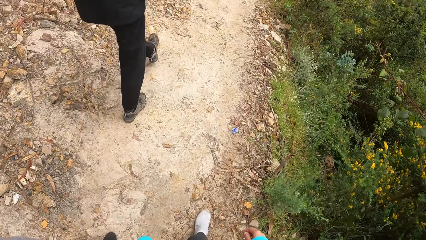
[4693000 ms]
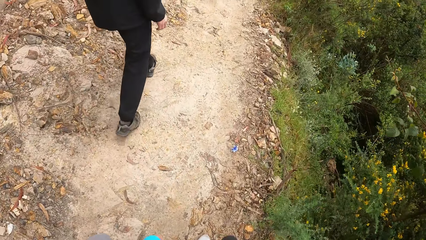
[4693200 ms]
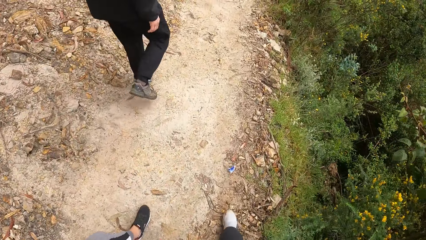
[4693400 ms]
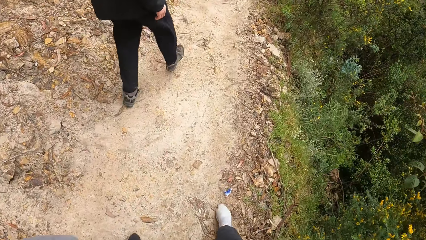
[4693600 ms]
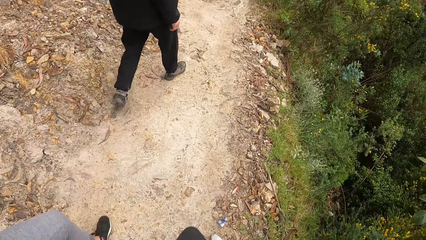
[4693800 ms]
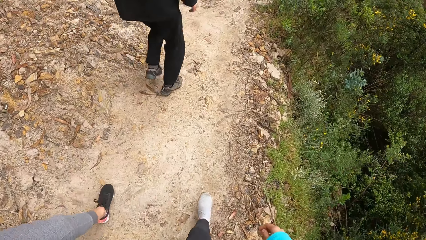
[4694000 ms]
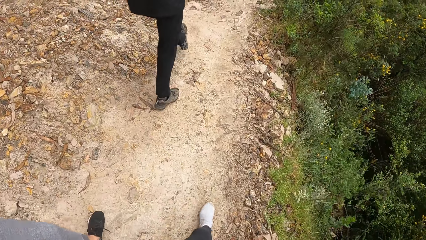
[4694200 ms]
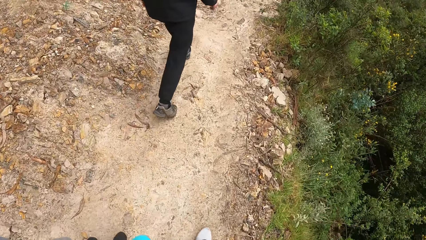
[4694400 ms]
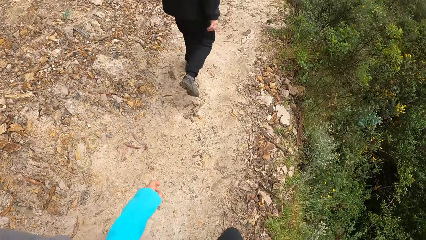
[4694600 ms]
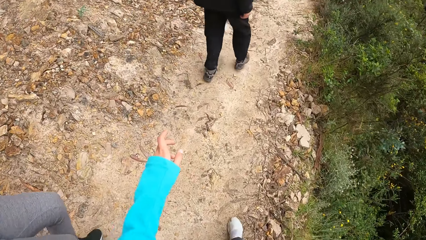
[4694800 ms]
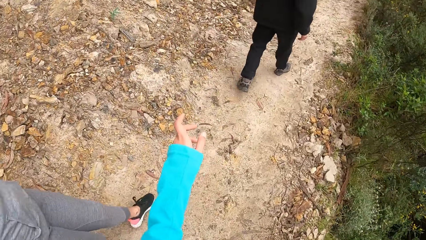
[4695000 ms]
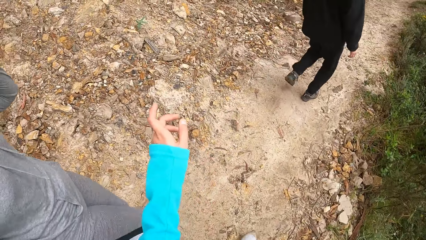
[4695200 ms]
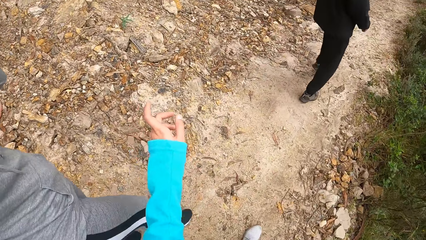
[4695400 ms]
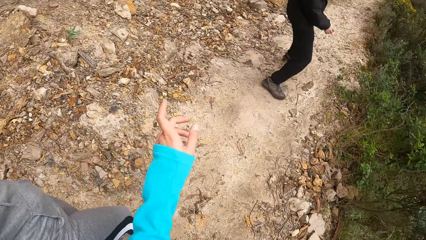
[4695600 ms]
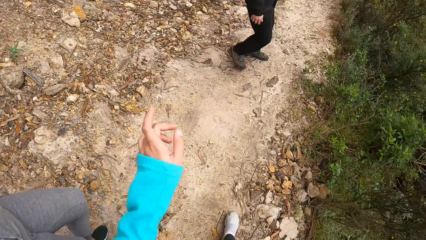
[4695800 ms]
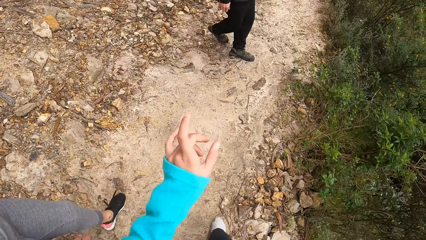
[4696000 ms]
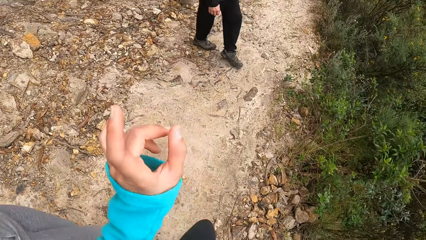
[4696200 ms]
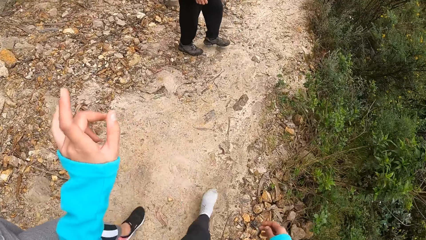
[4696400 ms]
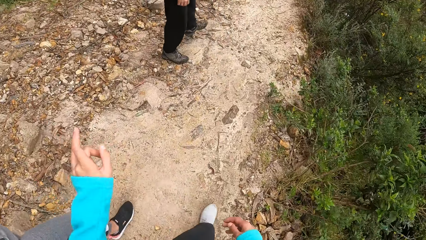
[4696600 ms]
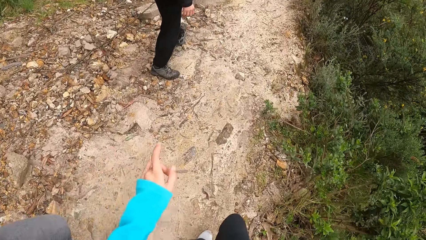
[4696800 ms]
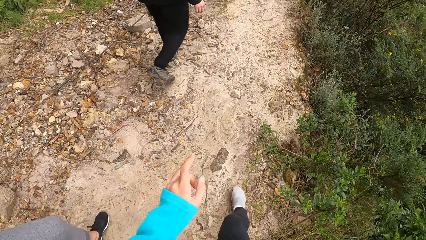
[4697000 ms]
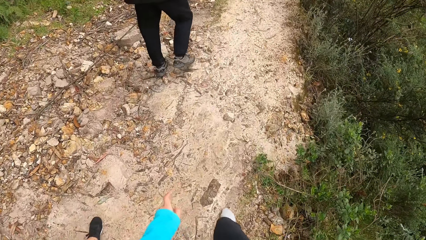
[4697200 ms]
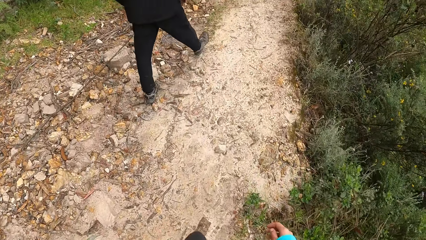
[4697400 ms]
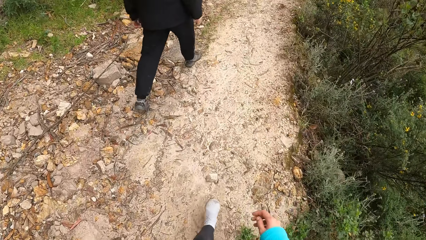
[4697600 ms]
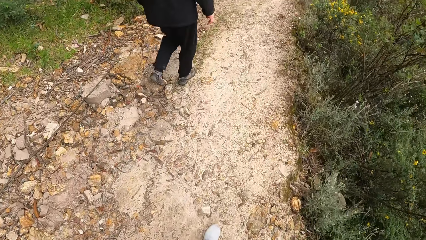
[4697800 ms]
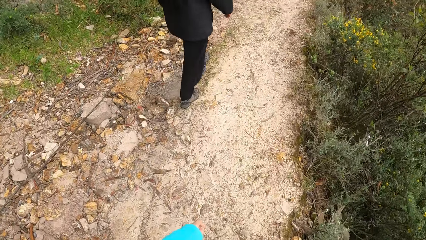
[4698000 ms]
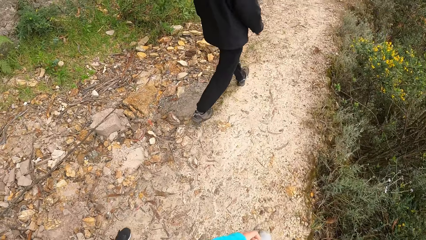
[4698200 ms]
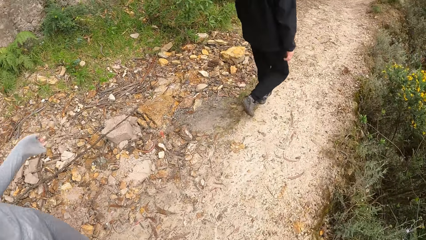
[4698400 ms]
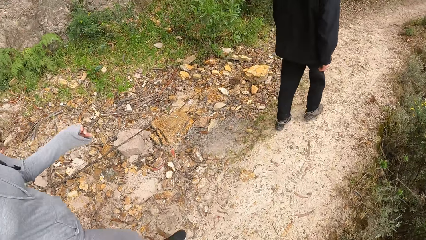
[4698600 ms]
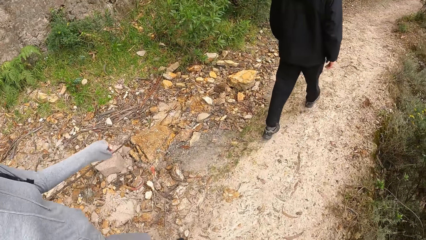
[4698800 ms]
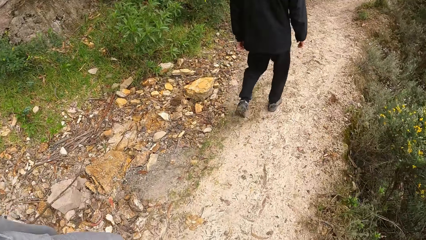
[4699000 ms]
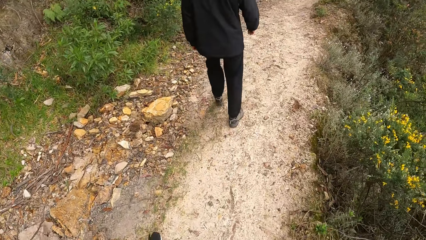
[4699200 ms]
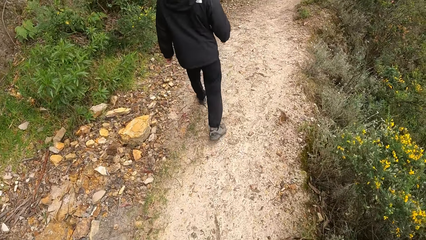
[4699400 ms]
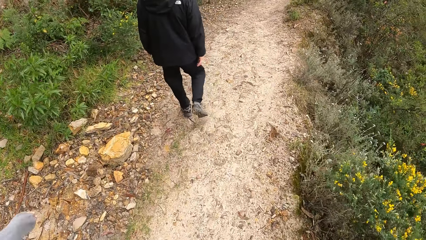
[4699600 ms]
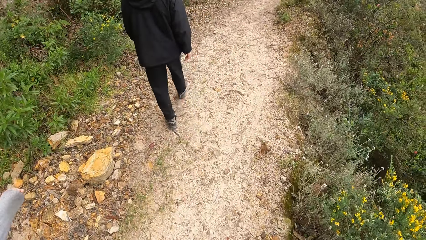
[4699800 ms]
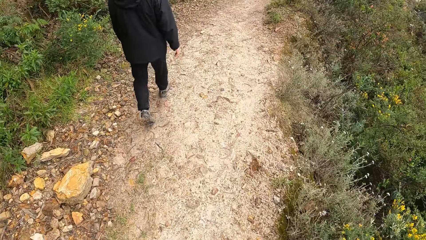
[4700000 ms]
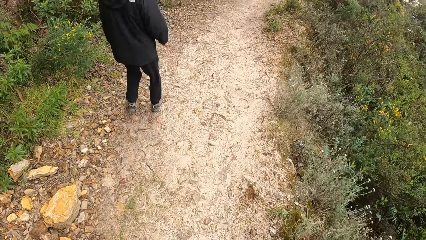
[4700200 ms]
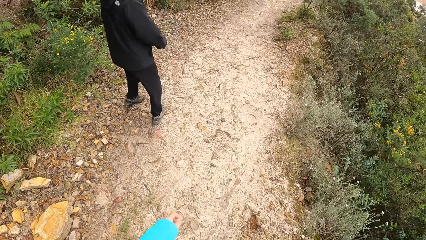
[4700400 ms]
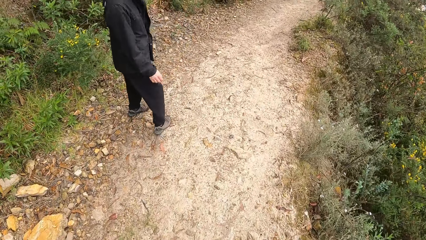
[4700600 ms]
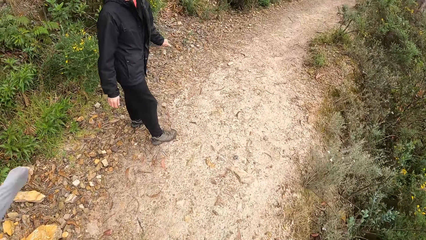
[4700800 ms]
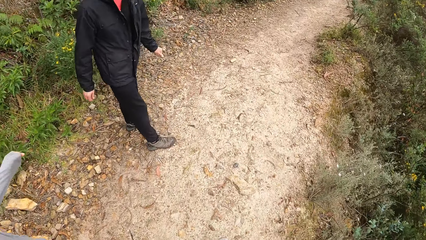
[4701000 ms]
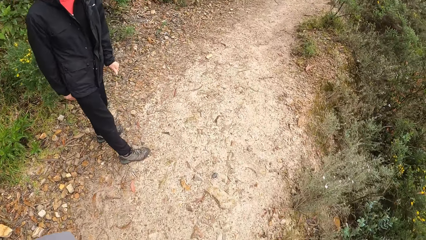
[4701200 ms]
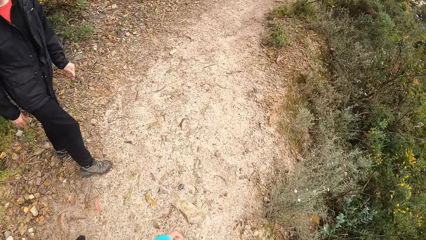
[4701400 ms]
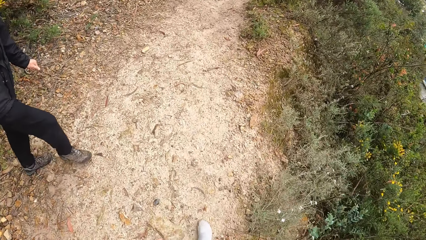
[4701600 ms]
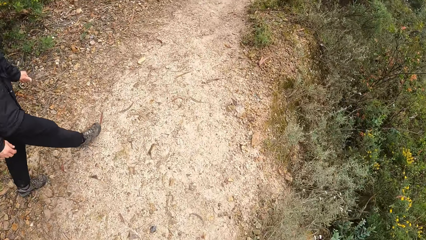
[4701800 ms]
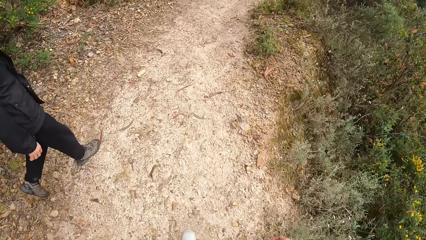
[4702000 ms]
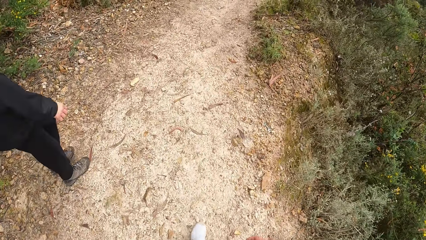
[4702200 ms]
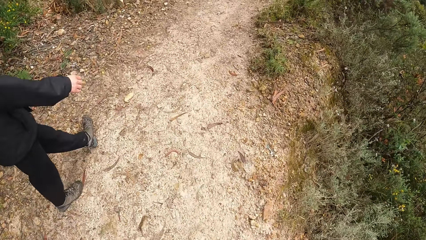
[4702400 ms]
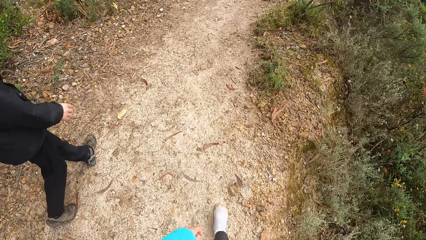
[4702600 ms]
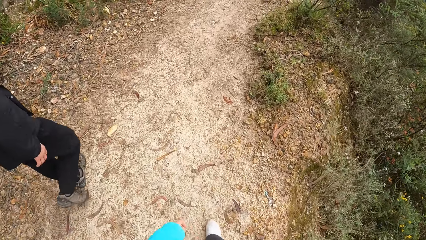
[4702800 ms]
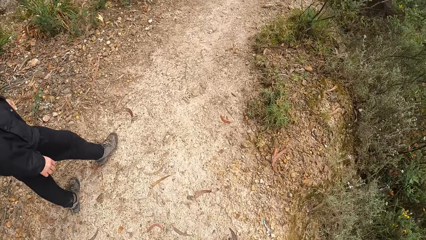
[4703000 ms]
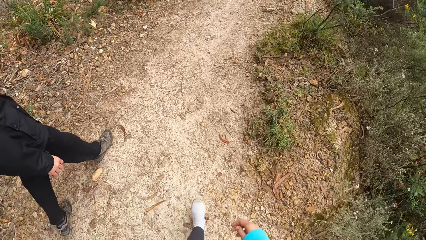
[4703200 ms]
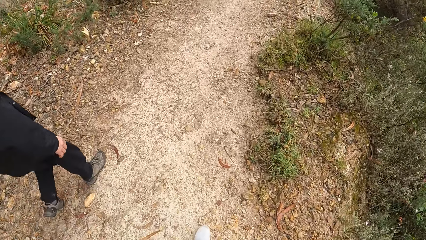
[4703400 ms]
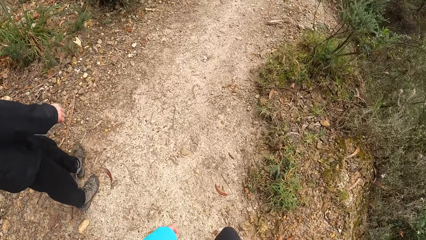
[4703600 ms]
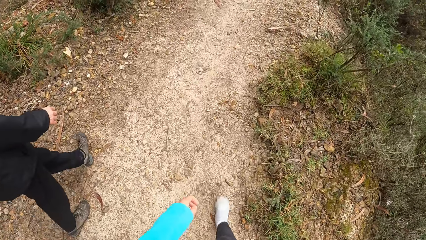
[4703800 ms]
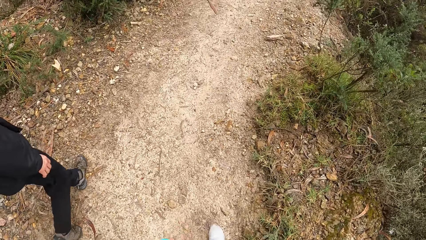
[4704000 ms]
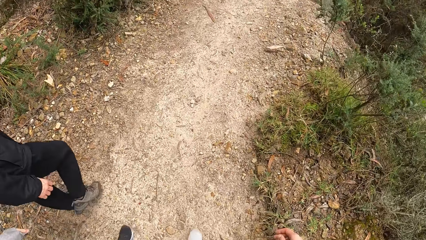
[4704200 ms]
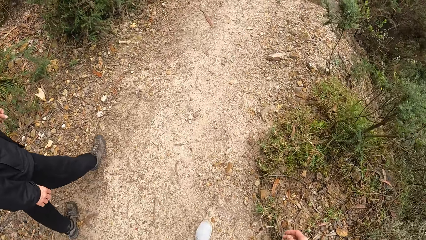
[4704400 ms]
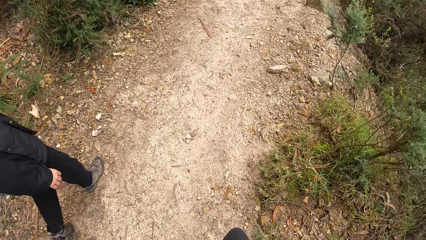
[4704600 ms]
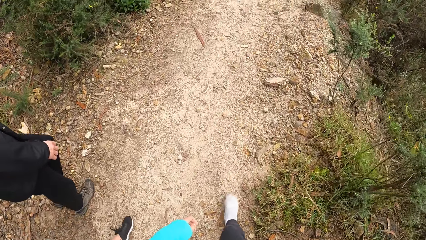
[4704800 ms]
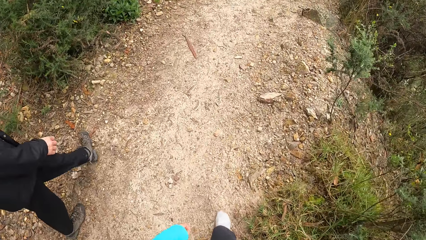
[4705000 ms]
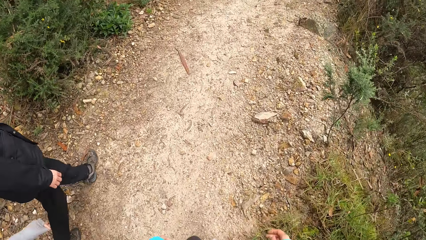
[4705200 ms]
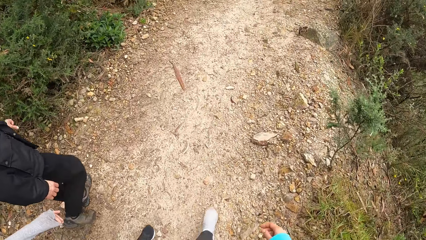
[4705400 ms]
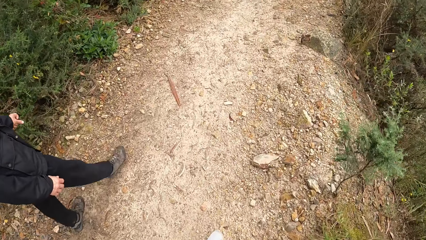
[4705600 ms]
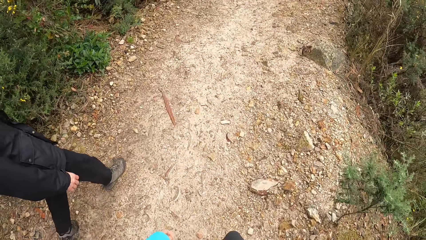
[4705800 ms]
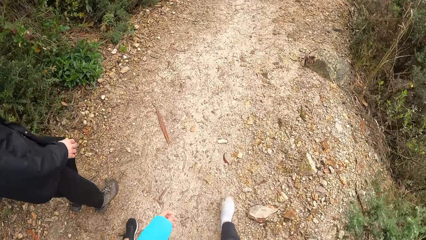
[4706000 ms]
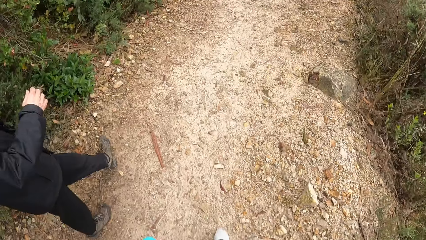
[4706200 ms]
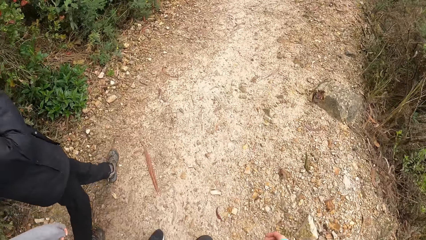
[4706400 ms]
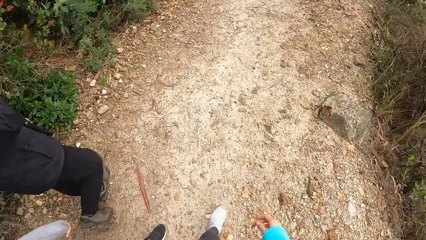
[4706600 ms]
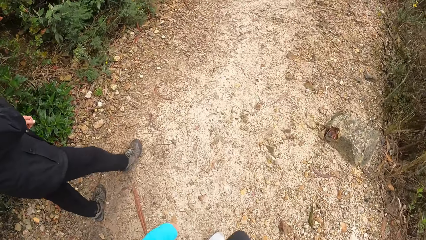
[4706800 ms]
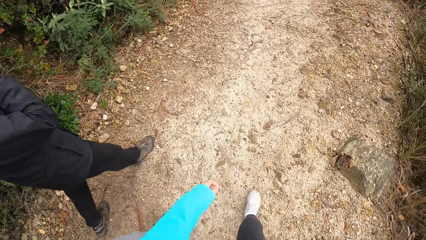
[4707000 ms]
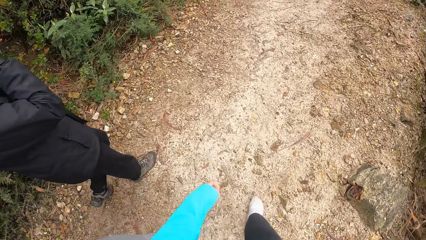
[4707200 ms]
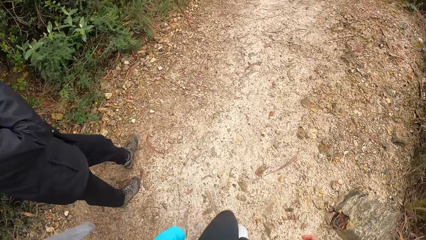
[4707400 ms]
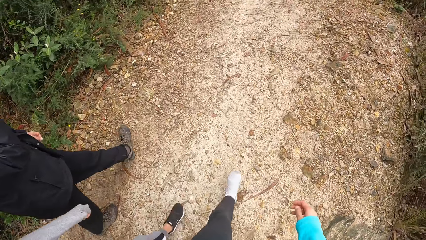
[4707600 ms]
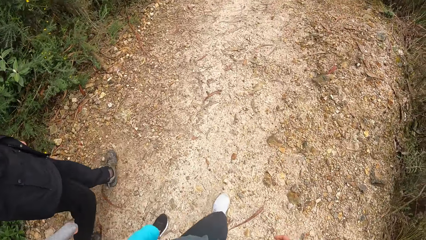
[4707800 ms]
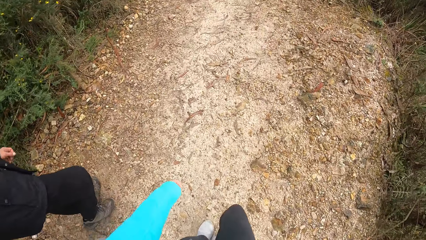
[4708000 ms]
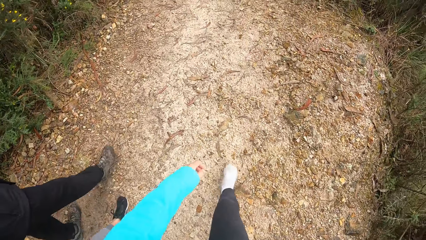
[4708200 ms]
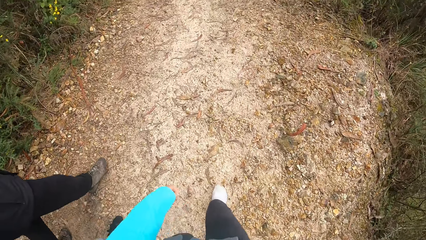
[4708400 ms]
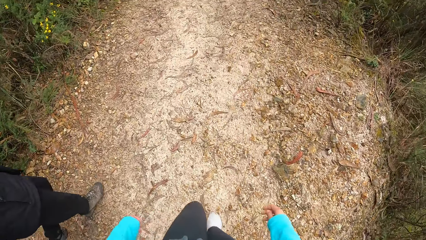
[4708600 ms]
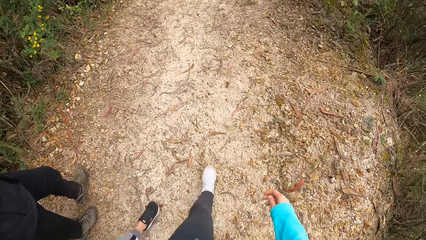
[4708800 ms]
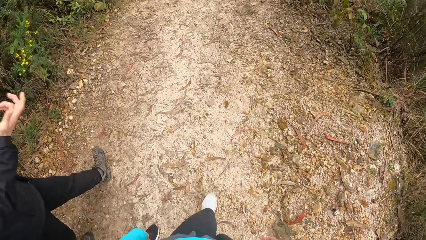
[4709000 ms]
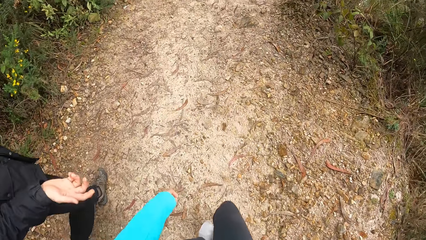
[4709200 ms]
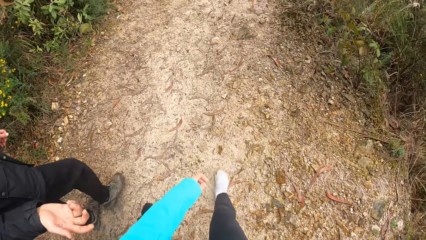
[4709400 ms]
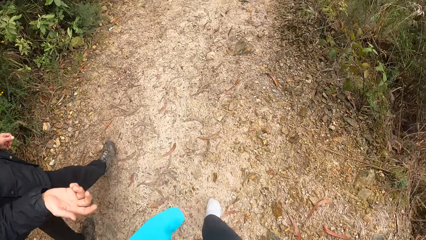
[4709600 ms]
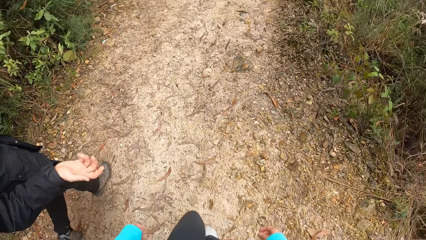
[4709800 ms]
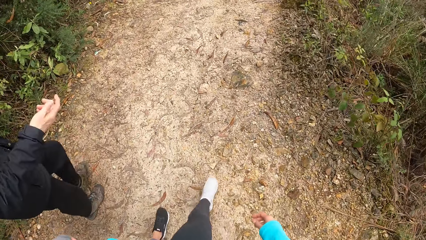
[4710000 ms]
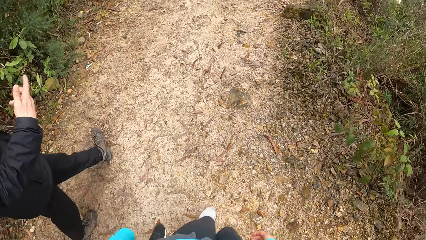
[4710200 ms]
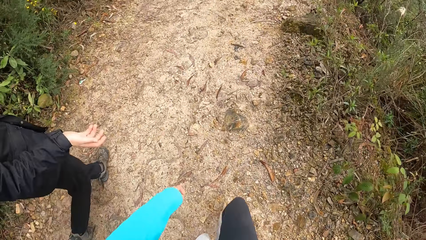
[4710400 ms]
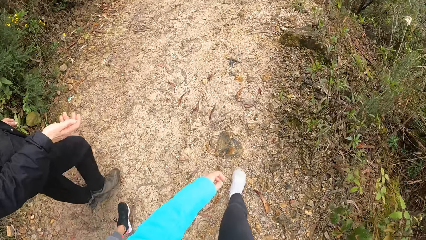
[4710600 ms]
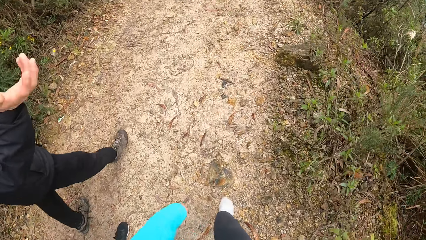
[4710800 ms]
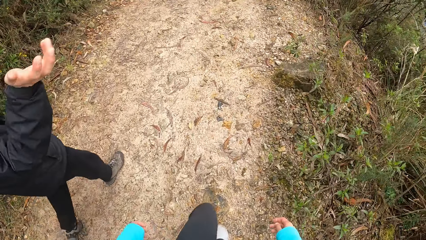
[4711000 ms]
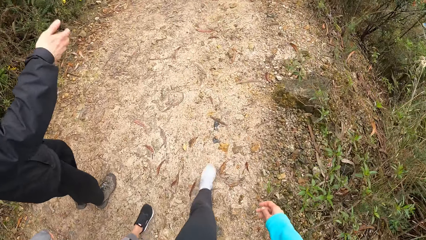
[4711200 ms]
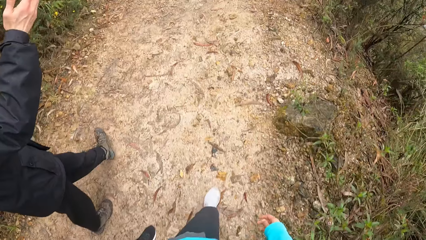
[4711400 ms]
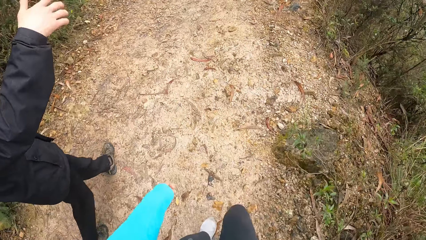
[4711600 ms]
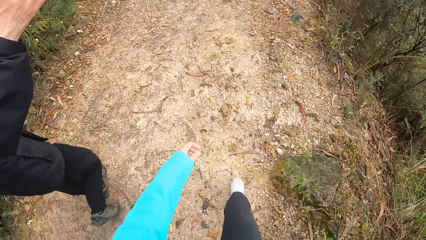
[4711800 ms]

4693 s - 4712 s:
The camera wearer gestures. A man looks behind. The man gestures.
